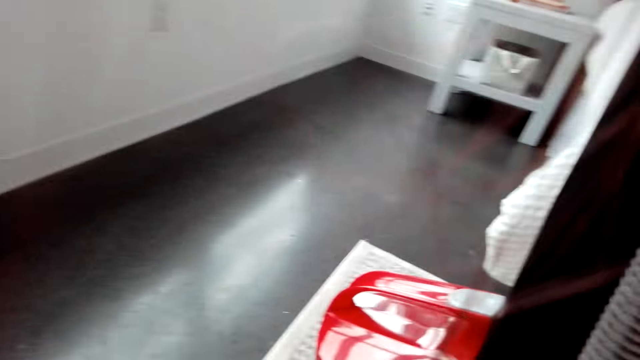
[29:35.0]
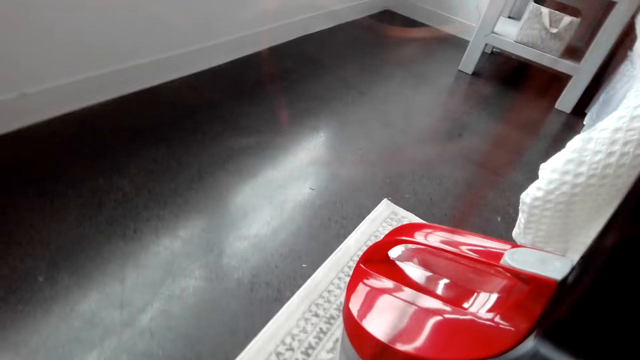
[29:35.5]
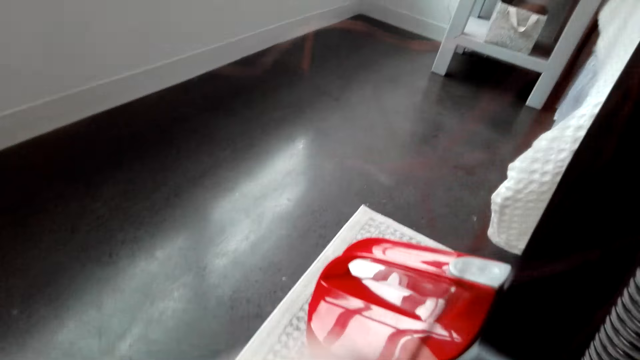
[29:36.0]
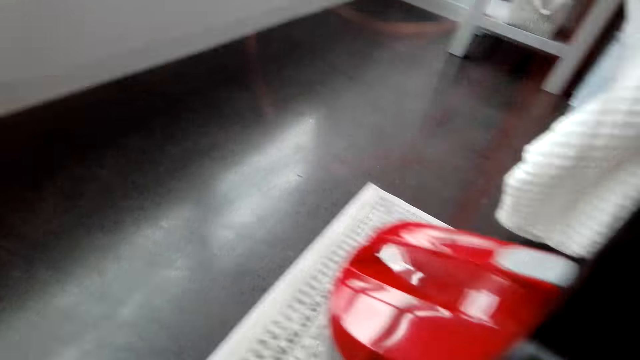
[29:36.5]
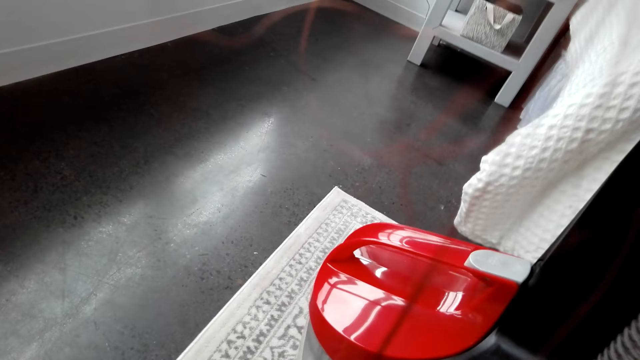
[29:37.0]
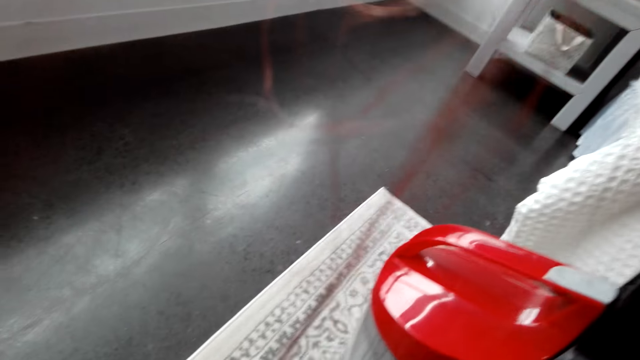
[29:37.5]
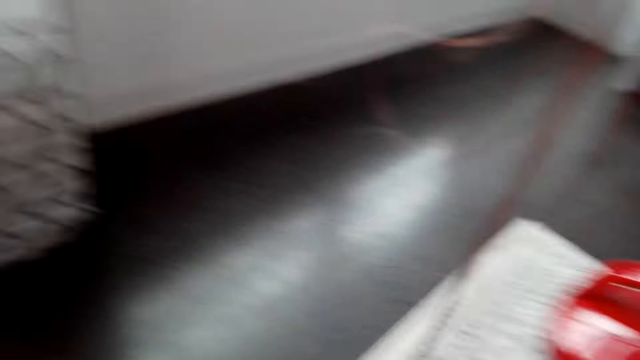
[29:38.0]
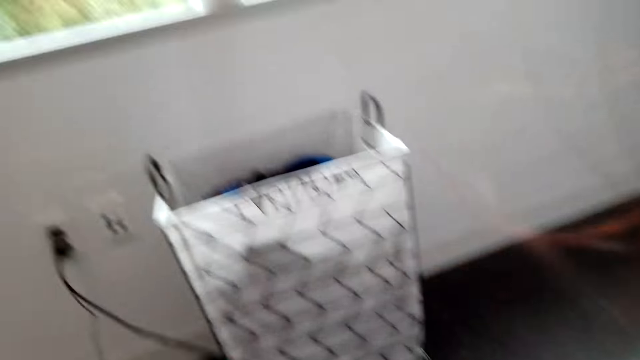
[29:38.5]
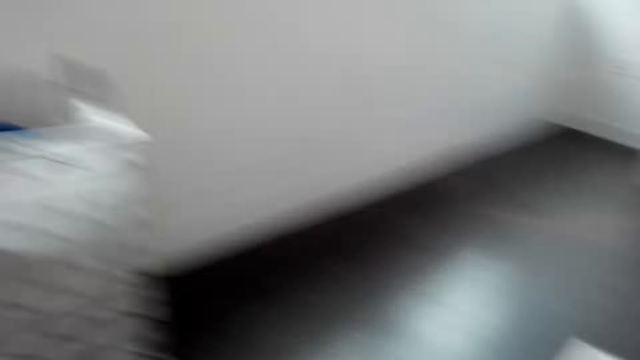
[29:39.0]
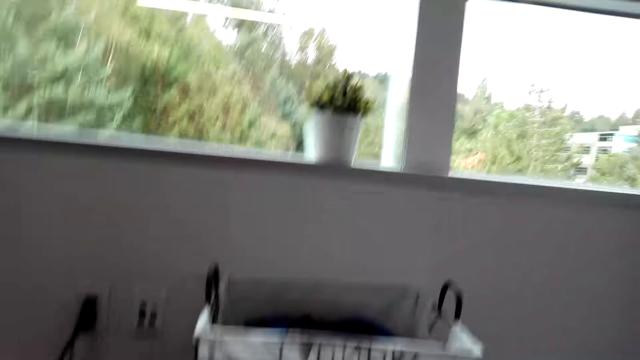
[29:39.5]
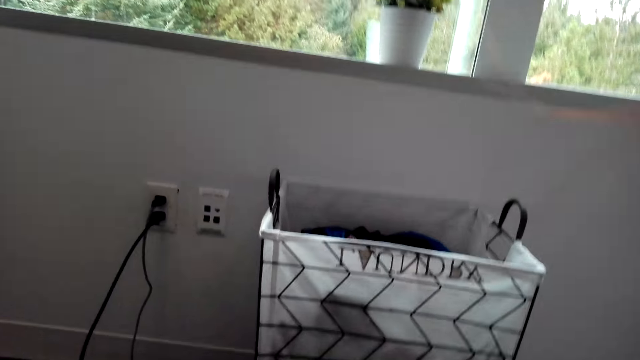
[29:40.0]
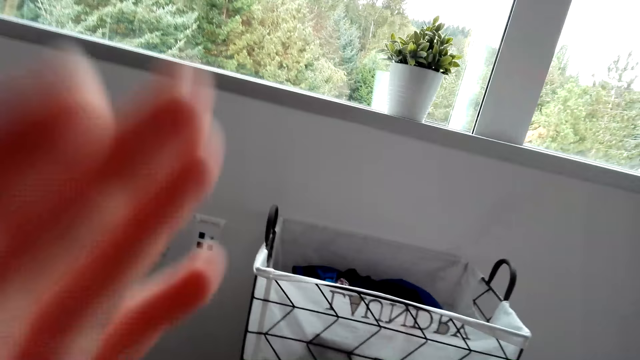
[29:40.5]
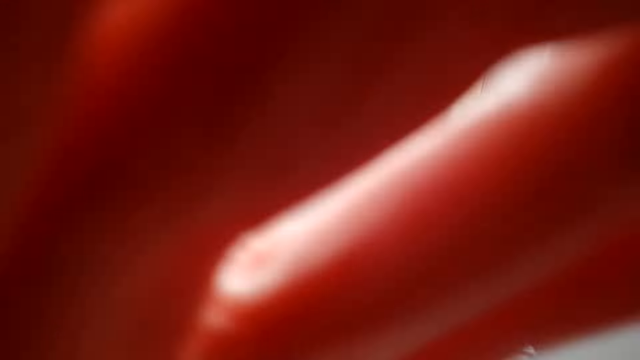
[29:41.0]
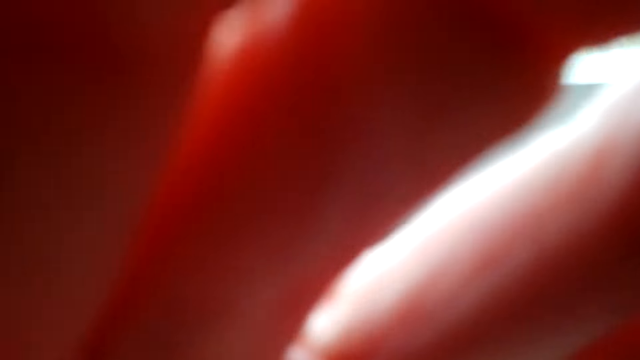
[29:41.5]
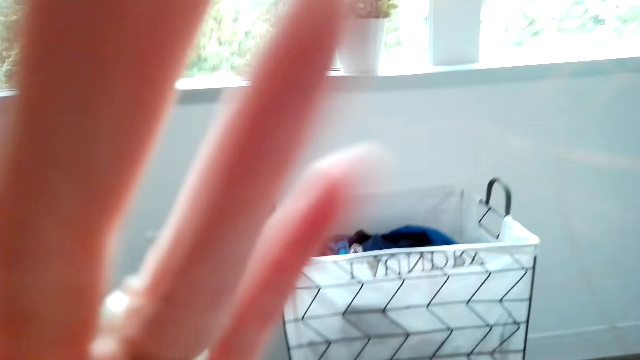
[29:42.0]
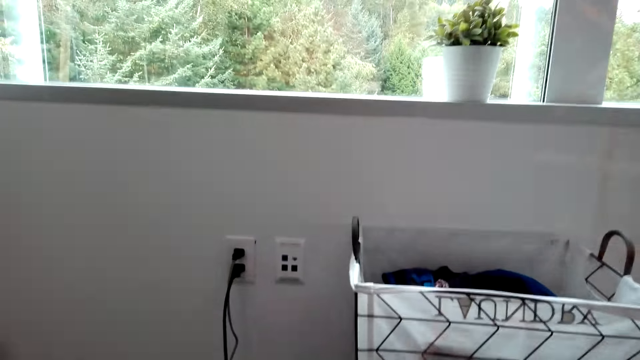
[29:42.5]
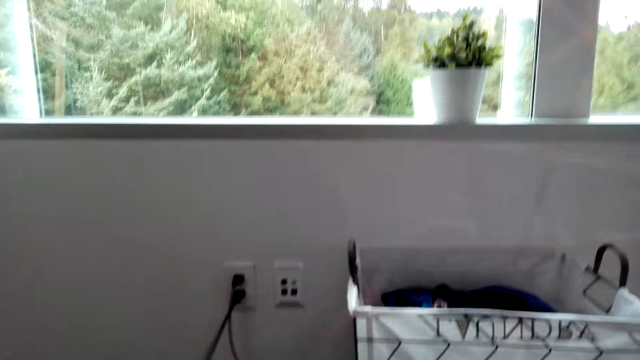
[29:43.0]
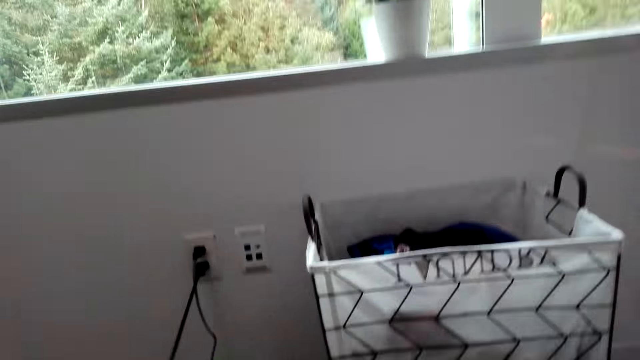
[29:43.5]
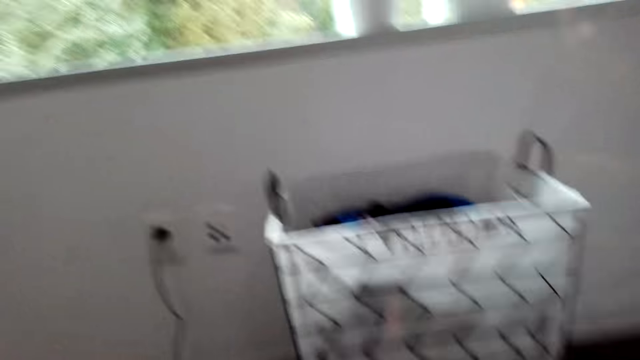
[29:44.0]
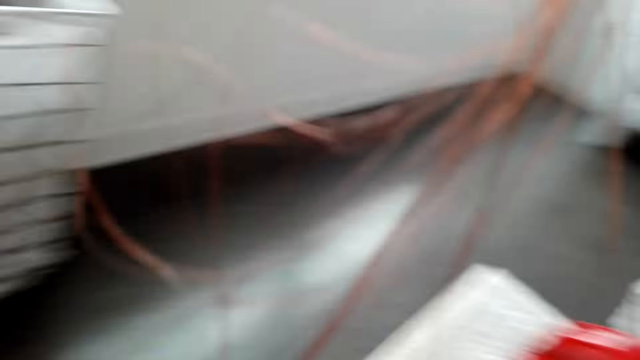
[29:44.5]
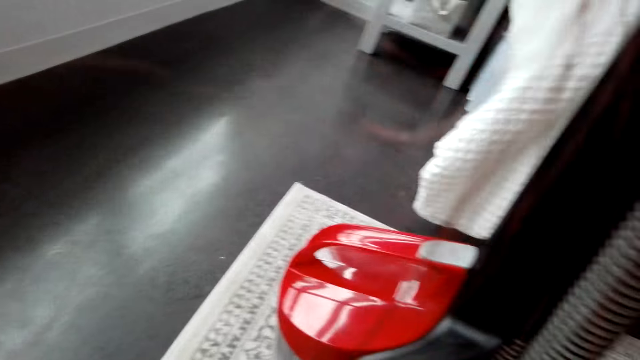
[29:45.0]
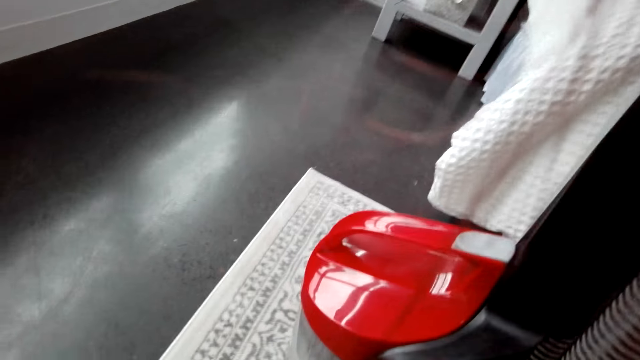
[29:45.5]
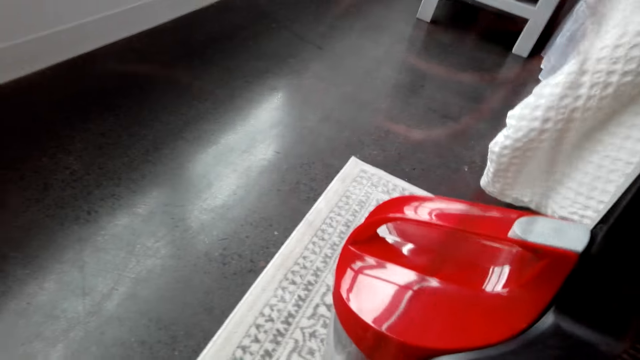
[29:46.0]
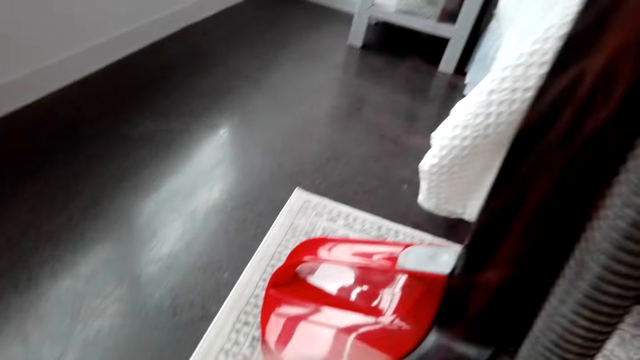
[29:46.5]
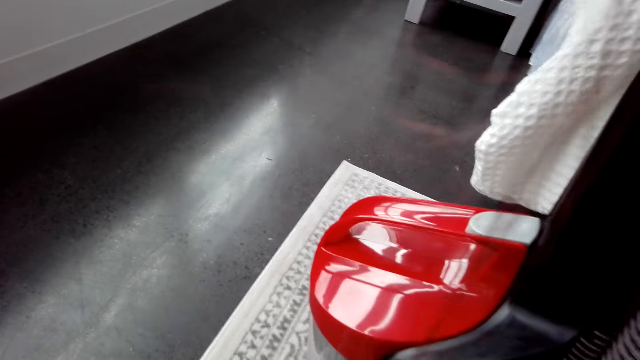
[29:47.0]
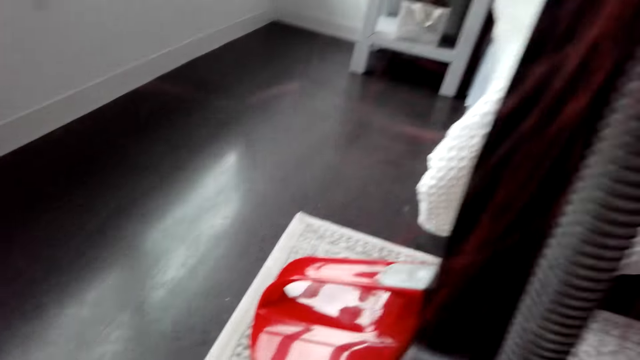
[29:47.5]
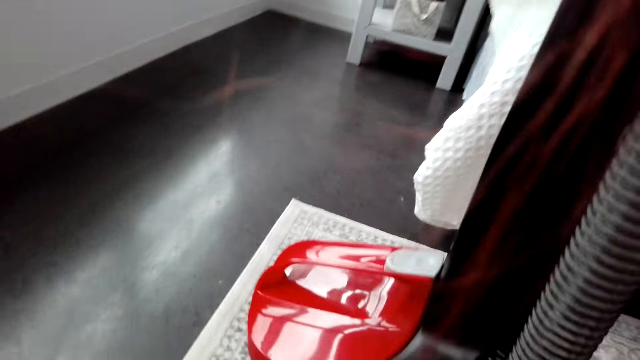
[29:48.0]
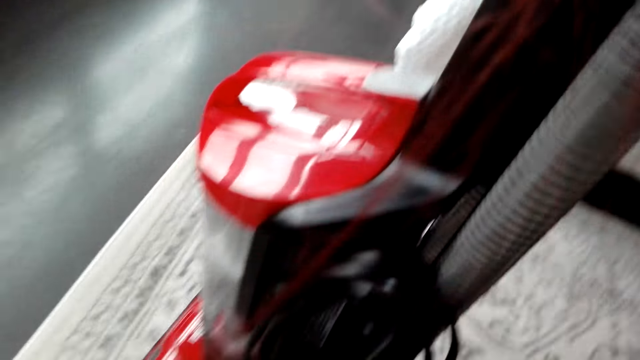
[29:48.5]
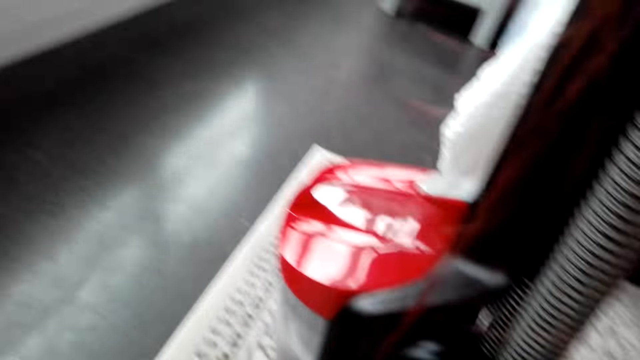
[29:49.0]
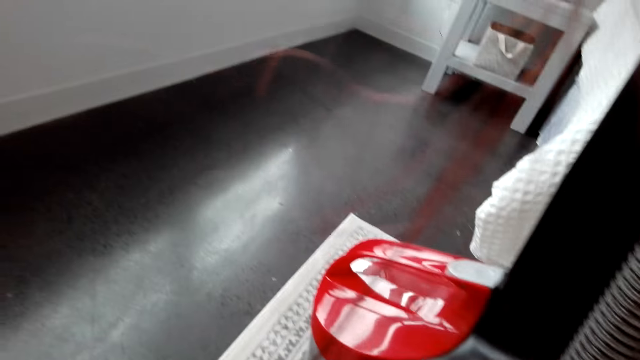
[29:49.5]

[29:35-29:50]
The camera wearer touches her head with her hand. She adjusts the camera. She pulls the vacuum's cable from the socket. She wraps the vacuum's cable on the vacuum. She looks around.

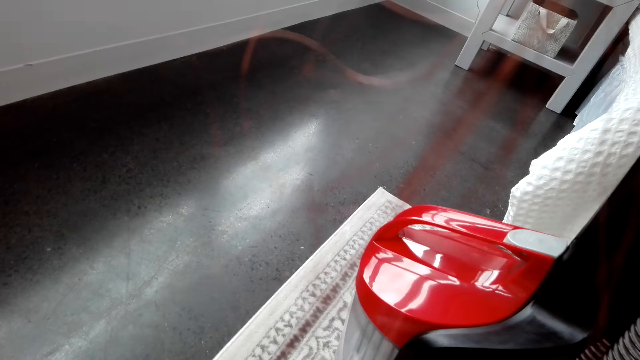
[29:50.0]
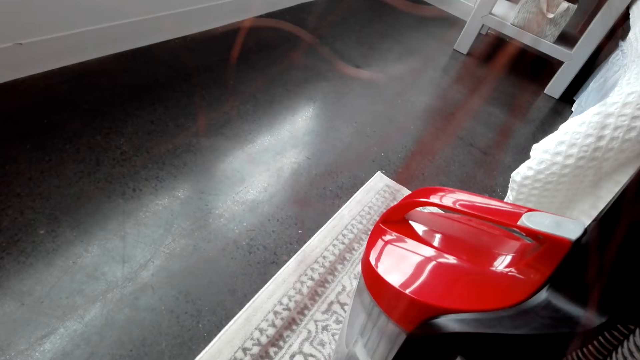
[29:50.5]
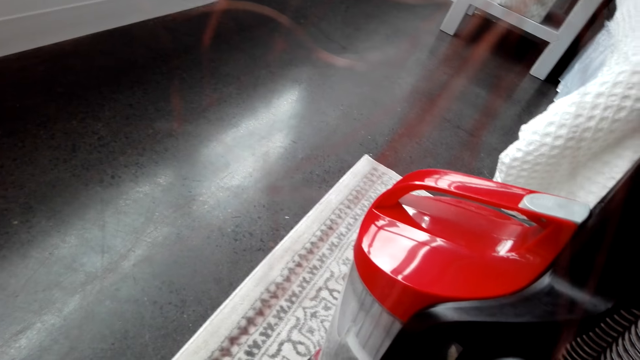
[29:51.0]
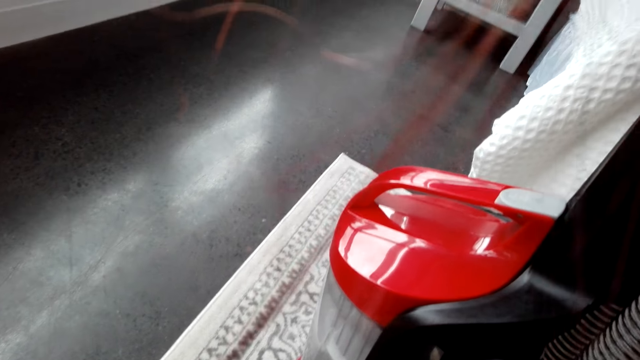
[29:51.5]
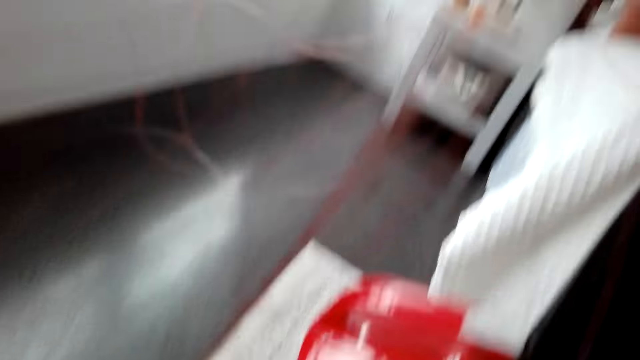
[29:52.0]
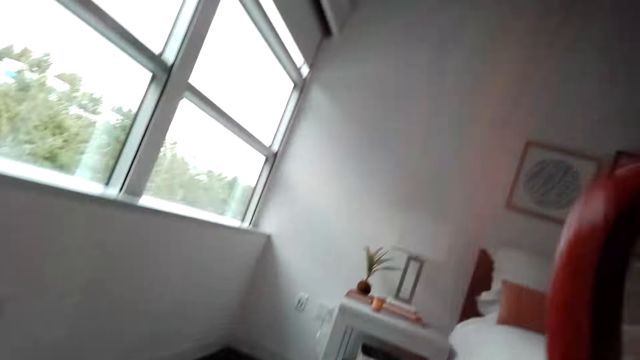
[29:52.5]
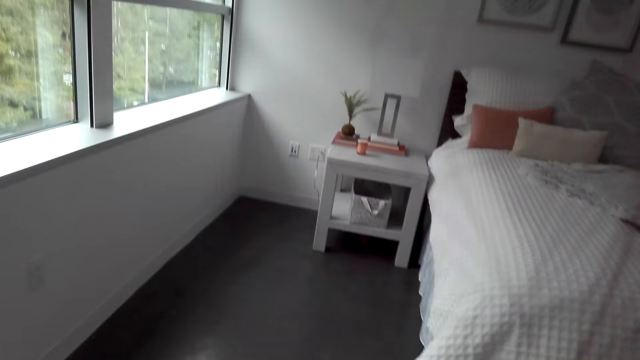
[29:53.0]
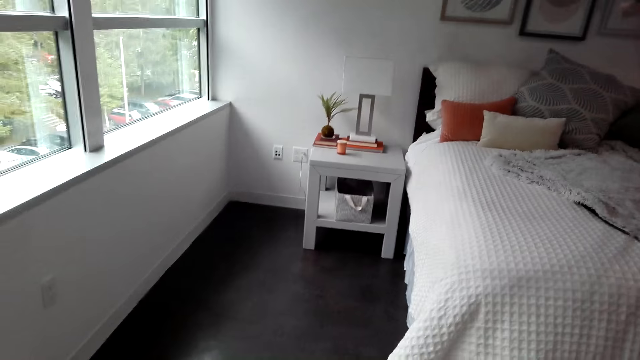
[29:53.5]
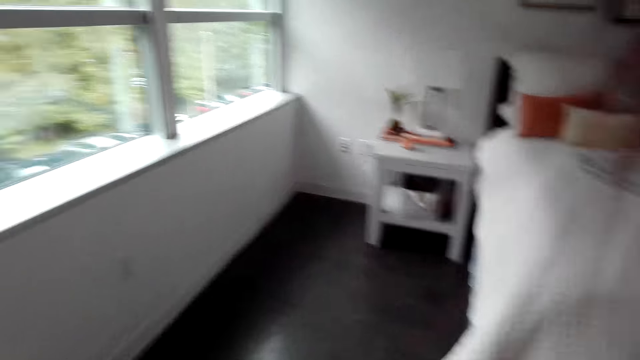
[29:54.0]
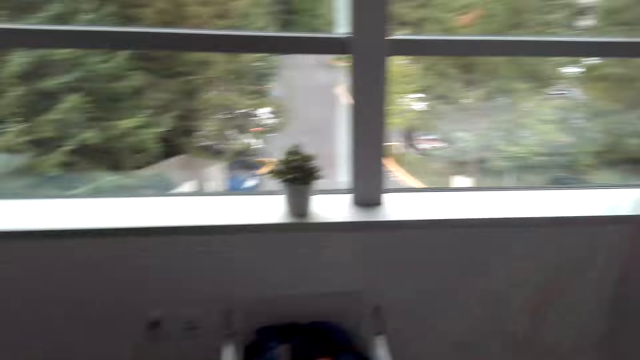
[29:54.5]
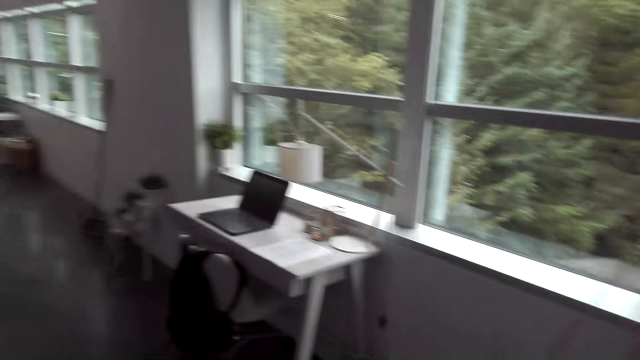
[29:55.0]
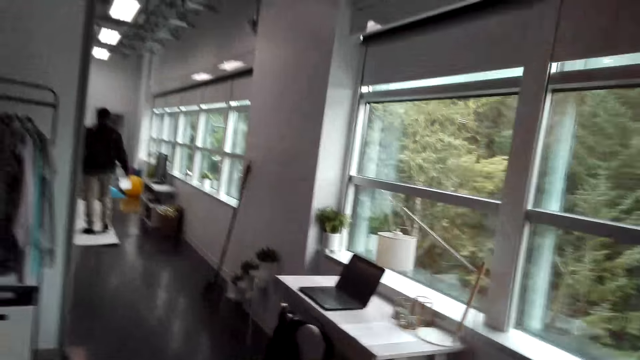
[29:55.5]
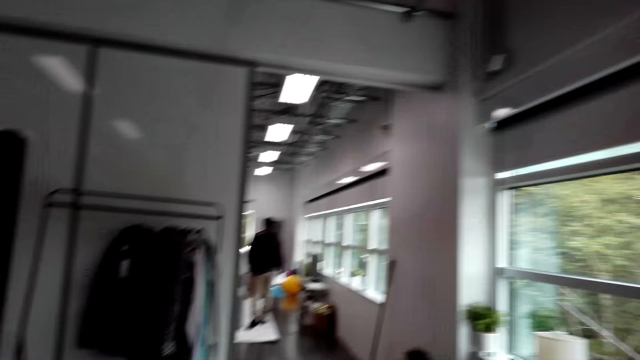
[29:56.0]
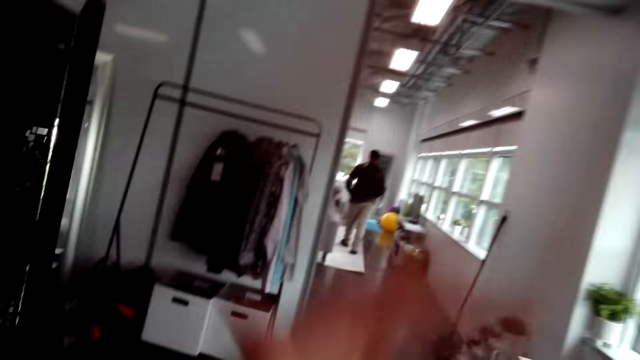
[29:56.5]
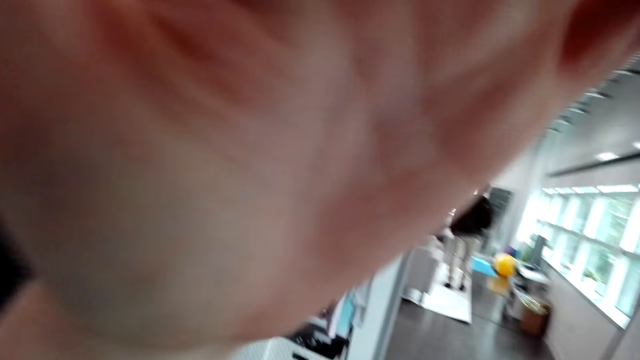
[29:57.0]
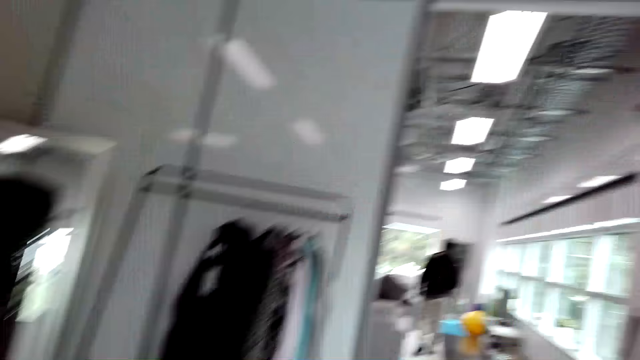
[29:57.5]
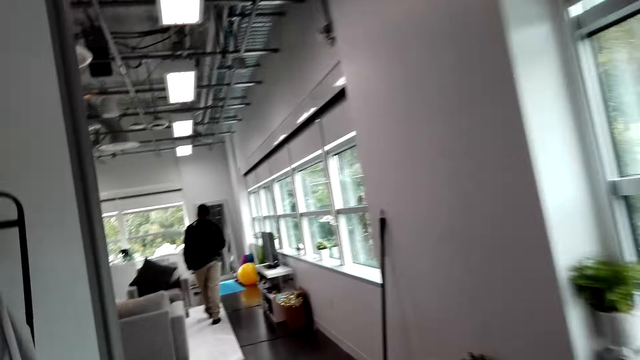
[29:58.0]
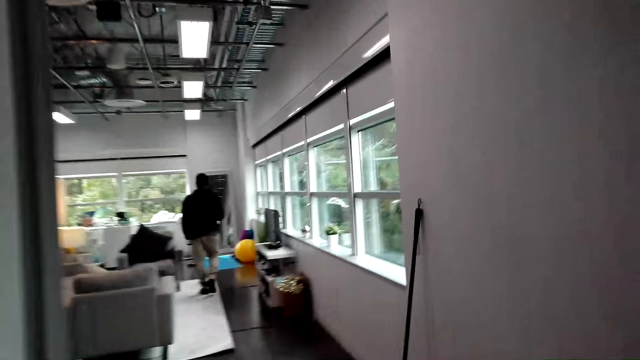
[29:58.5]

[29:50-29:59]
The camera wearer pushes the vacuum cleaner. A person walks in the next room. The camera wearer touches her head. She adjusts the camera.
